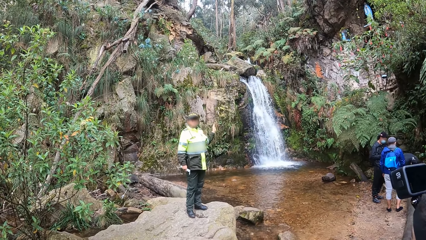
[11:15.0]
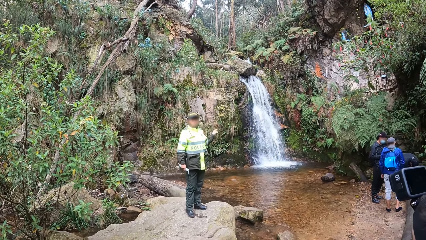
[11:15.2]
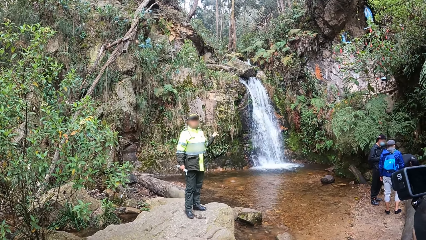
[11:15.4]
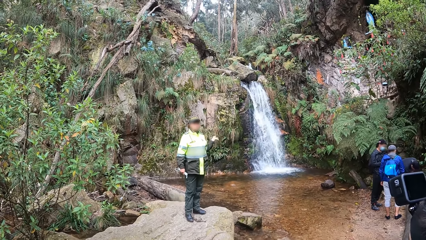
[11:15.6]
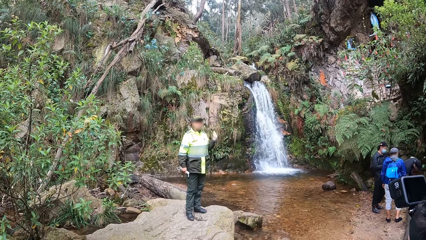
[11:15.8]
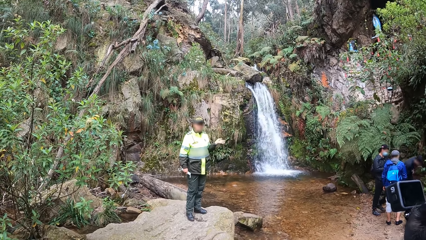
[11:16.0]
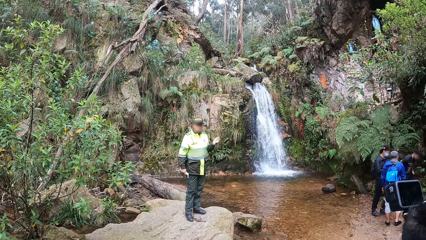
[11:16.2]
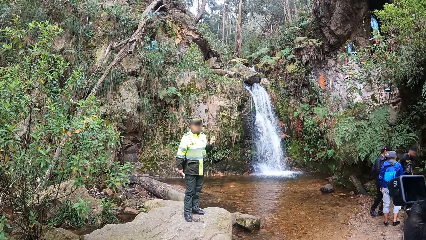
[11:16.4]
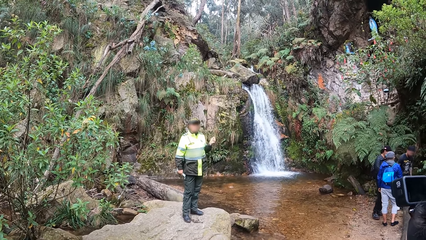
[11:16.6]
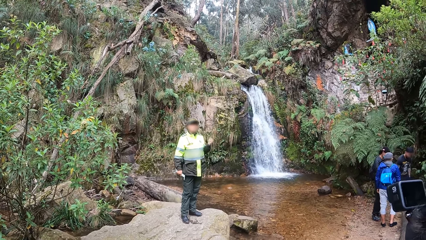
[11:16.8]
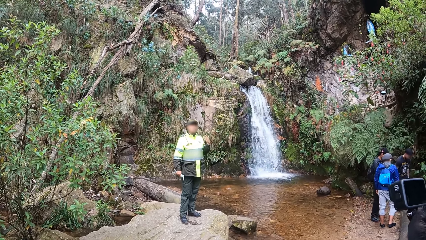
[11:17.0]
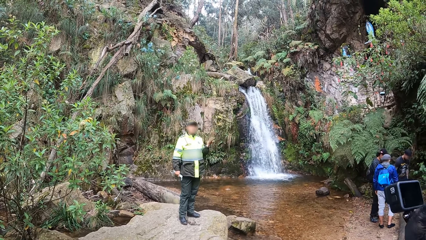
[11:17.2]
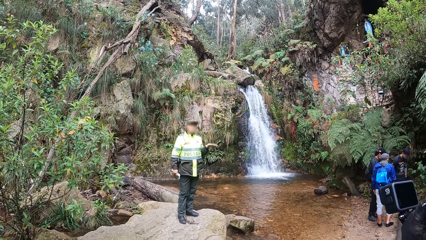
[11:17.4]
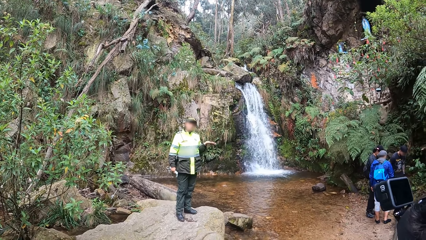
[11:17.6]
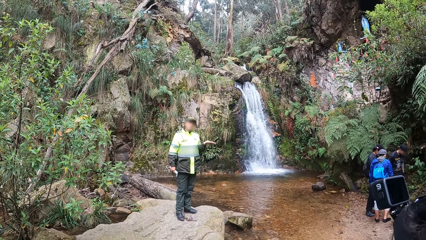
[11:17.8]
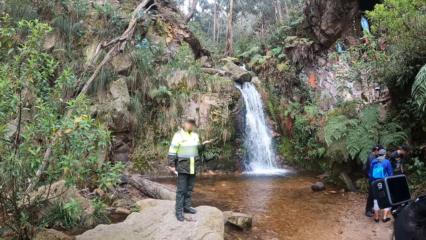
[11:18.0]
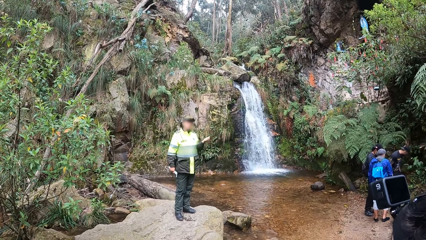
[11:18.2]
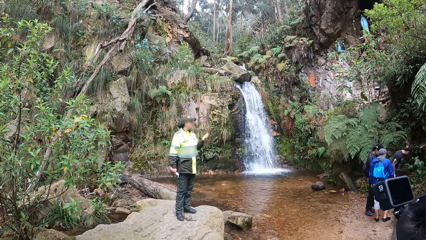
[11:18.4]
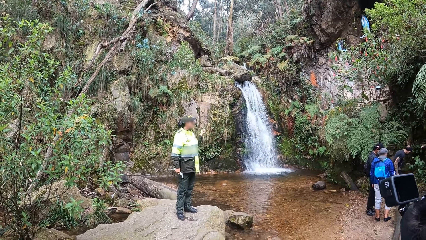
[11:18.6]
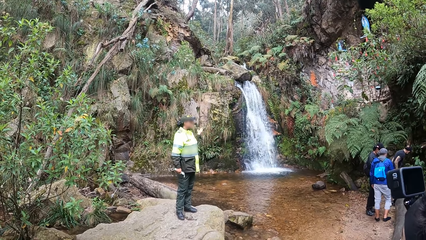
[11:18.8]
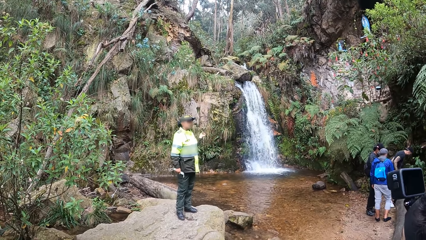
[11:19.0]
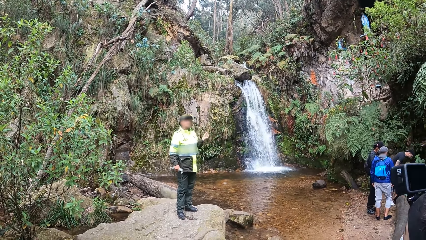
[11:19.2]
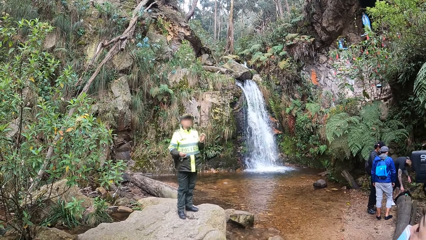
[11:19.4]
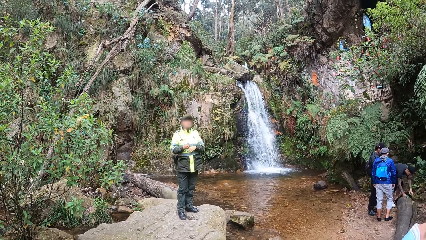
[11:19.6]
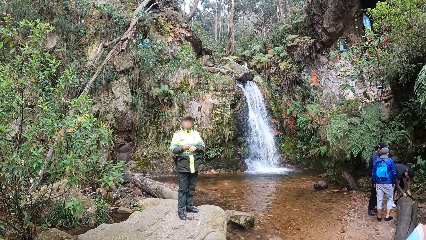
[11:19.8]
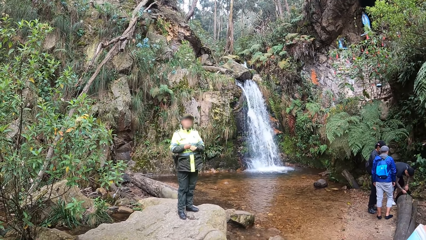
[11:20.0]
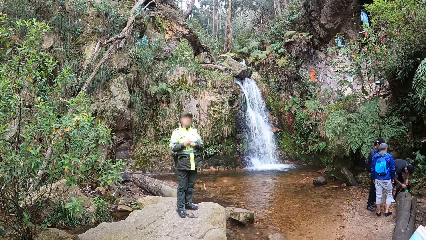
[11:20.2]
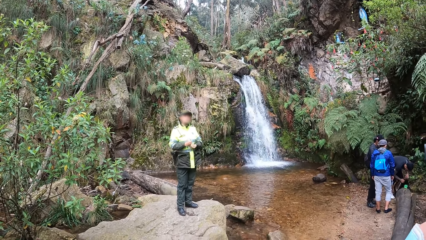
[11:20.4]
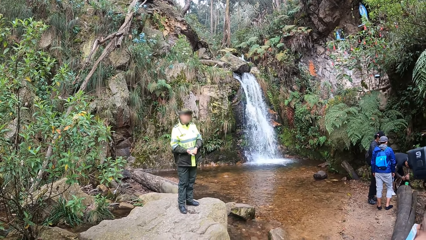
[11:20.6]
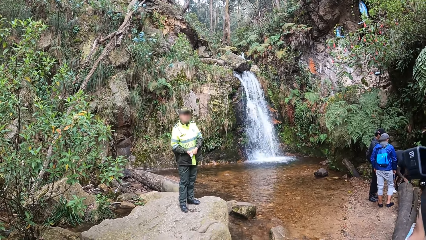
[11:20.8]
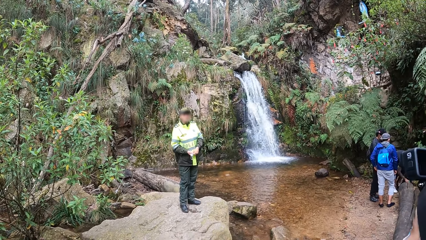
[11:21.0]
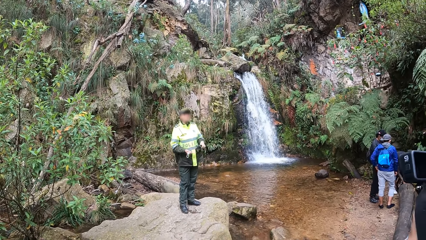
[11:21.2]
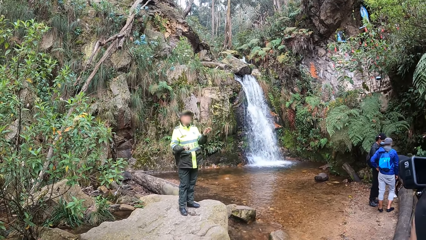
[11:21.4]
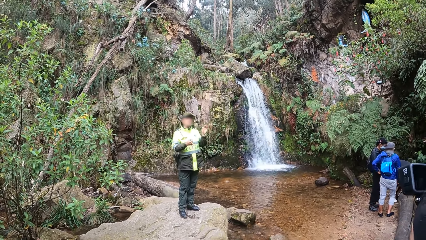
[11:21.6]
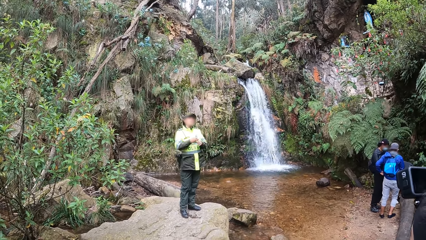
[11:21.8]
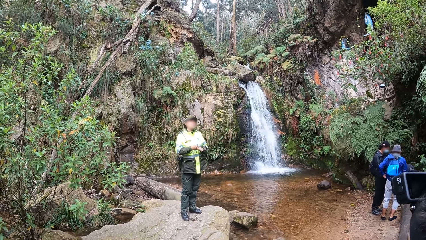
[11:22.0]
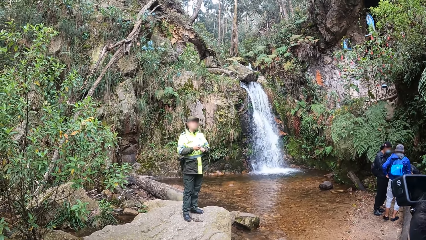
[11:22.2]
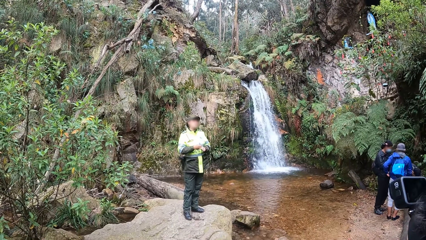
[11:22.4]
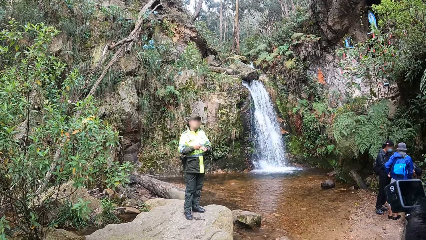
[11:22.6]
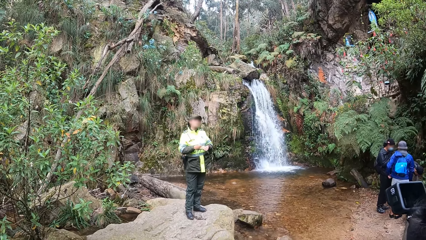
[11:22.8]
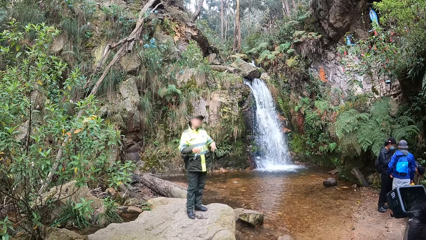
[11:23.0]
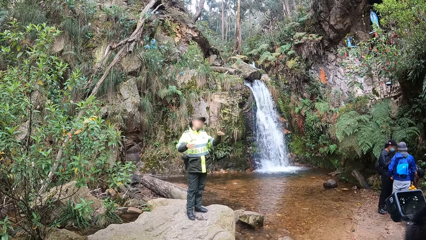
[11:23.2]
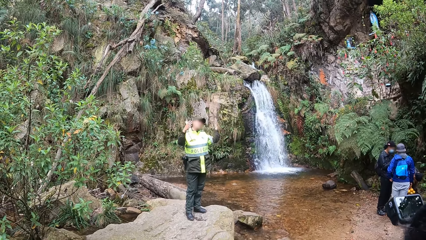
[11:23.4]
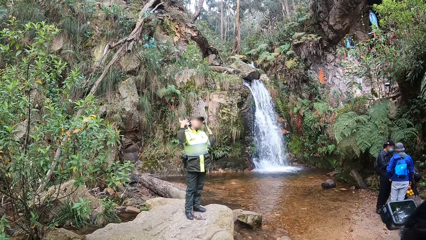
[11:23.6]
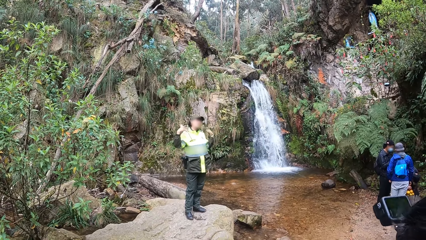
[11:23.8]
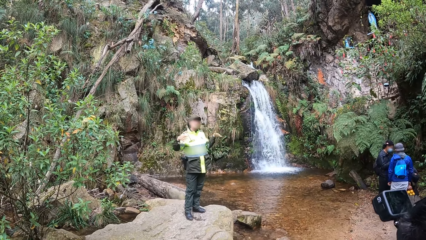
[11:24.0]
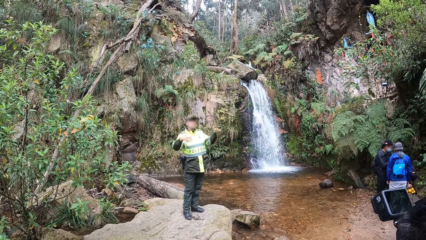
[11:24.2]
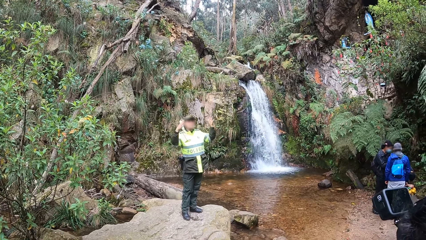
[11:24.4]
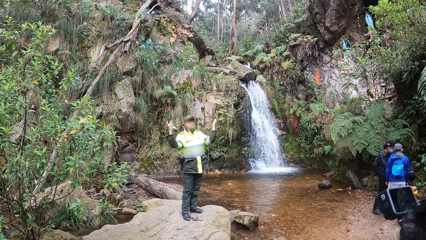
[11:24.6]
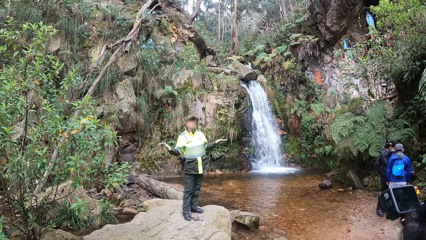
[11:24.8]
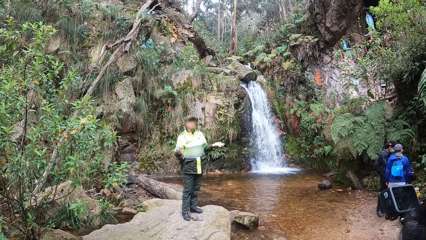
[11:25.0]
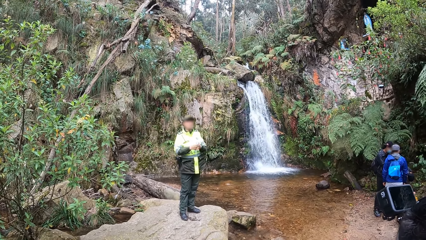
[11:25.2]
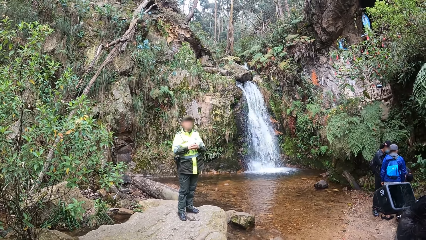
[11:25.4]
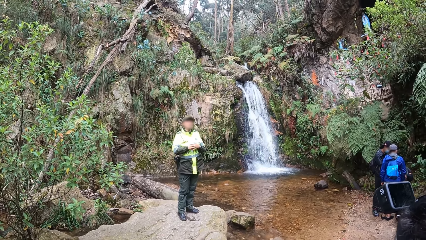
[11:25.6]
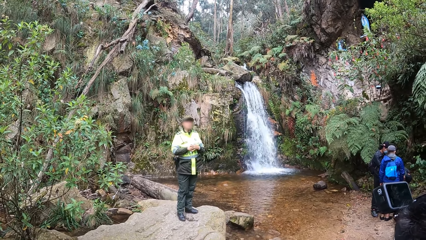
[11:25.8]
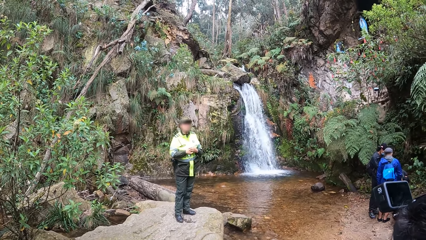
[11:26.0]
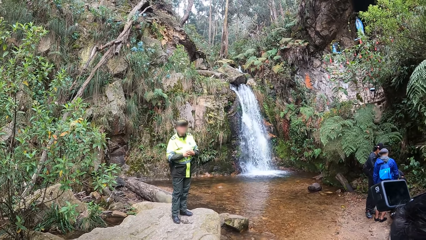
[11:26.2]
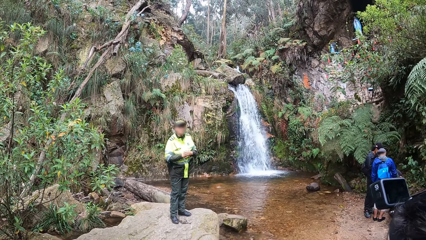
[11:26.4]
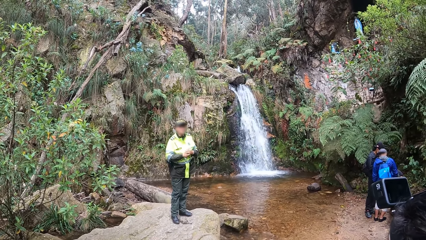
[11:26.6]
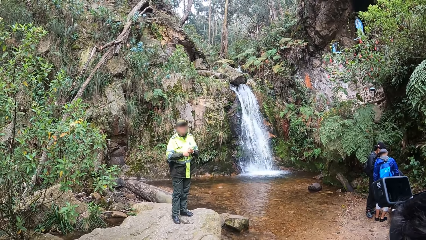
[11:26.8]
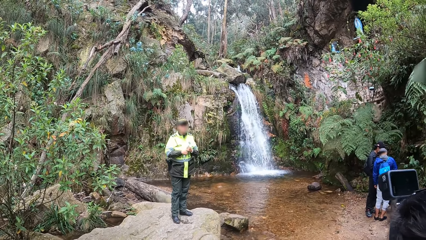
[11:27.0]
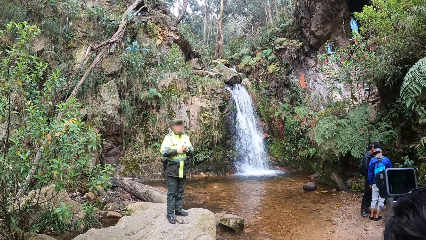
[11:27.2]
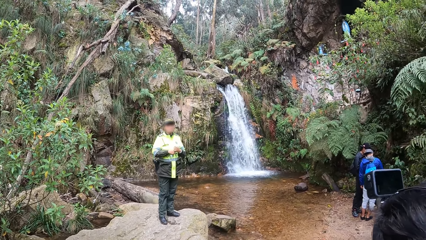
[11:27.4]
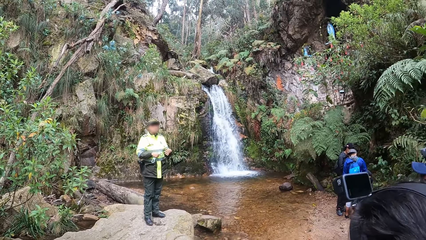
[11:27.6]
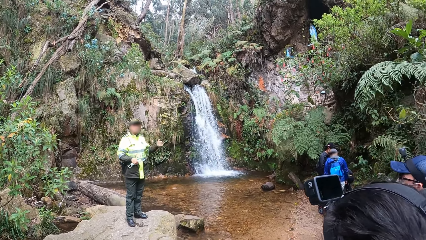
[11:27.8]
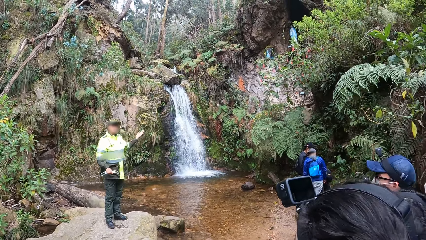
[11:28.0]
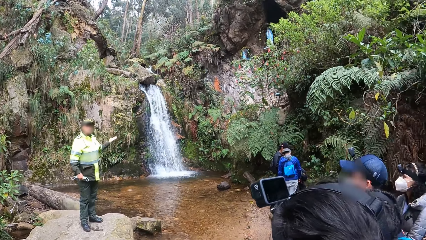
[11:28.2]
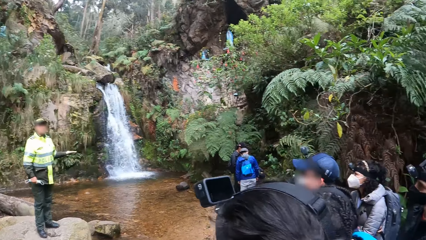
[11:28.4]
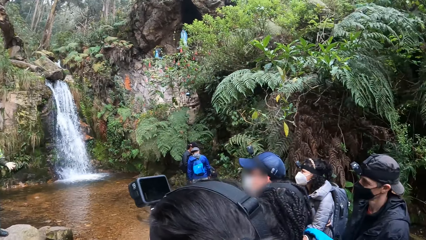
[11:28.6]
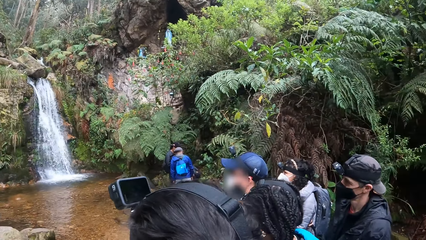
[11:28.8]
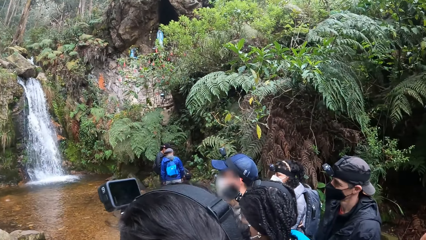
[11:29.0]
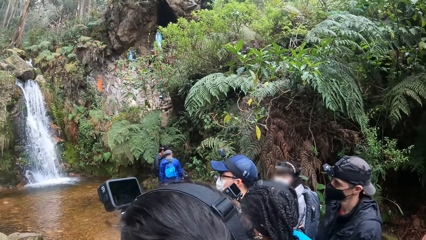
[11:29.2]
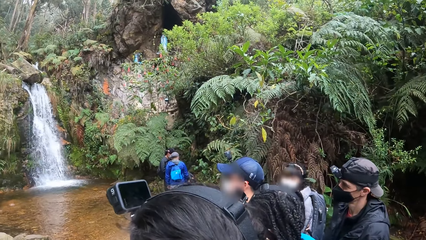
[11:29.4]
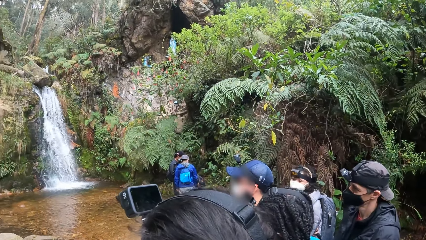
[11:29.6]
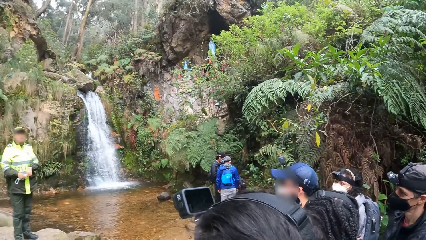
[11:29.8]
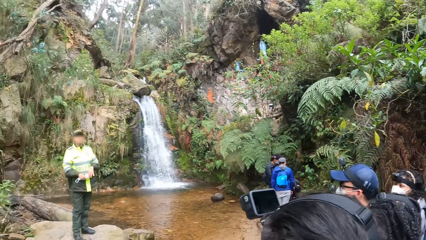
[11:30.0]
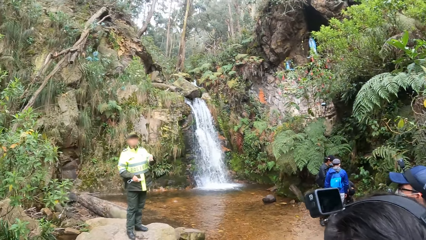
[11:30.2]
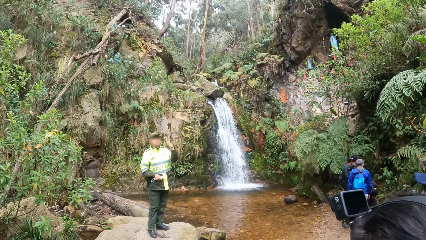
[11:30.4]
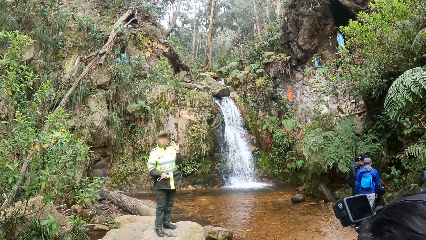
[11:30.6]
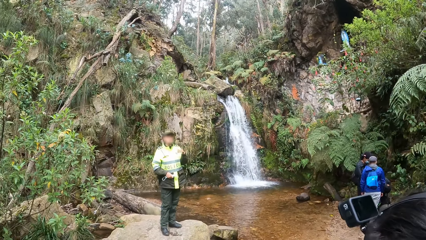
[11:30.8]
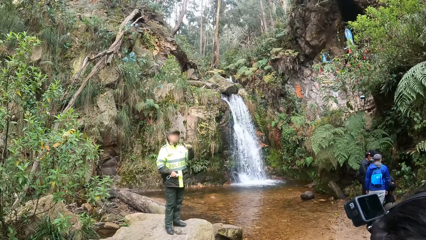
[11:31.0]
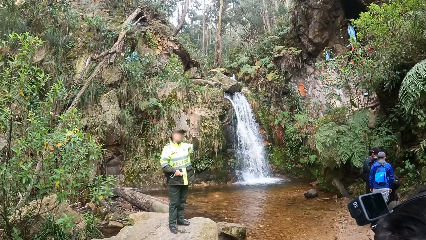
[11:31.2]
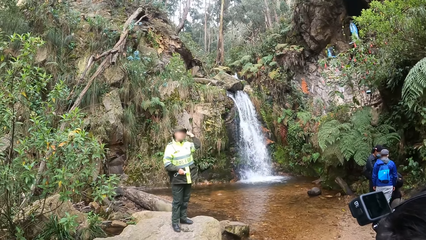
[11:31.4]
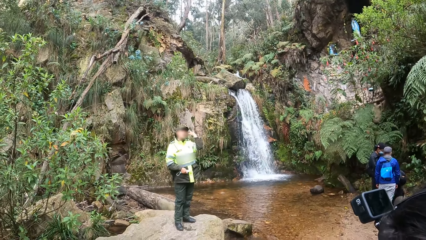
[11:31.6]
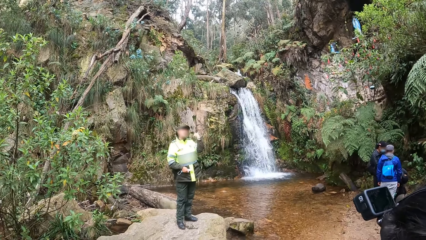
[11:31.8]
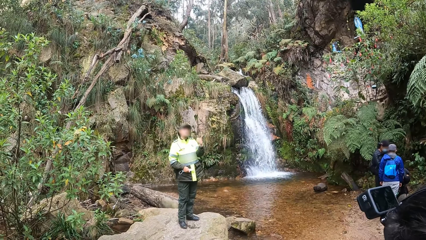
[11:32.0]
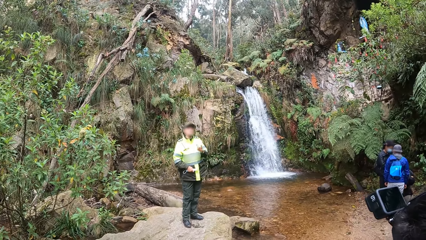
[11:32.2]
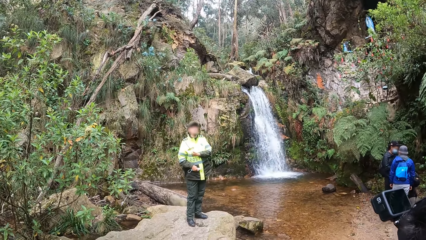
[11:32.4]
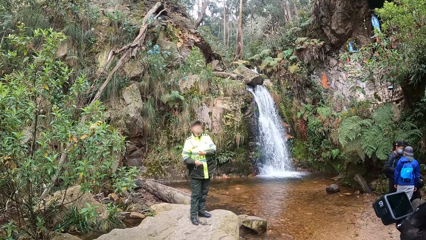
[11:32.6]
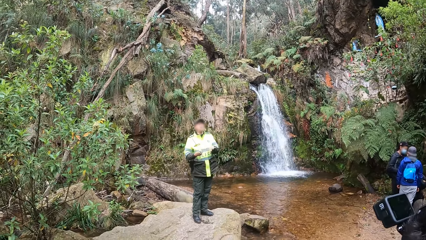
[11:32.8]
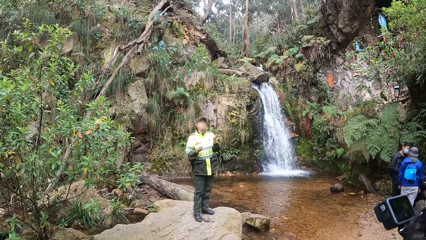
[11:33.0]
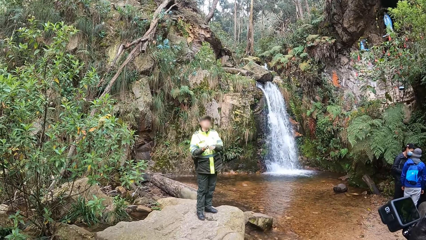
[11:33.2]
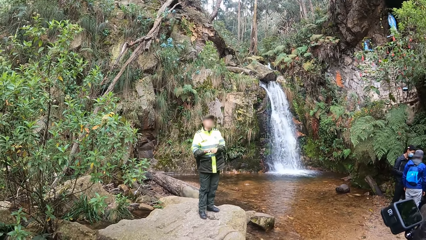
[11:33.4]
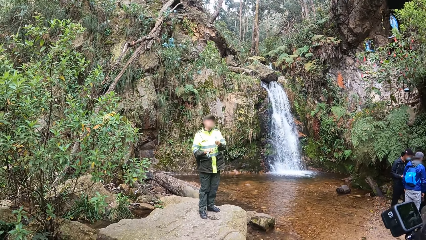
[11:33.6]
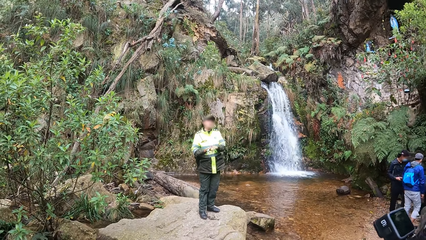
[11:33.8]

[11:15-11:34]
A lady interacts with the camera wearer. The camera wearer looks around a waterfall. The lady interacts with the camera wearer. The camera wearer looks around the waterfall. The lady interacts with the camera wearer. The camera wearer looks around the waterfall. The lady interacts with the camera wearer.
